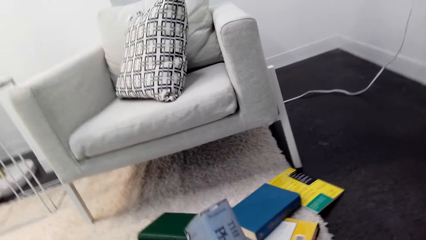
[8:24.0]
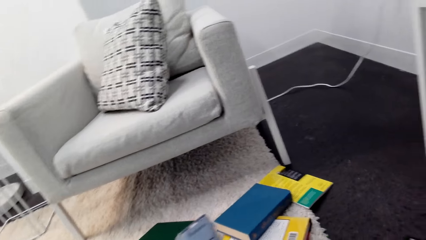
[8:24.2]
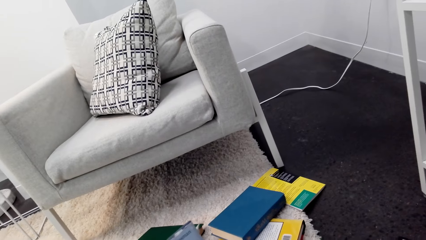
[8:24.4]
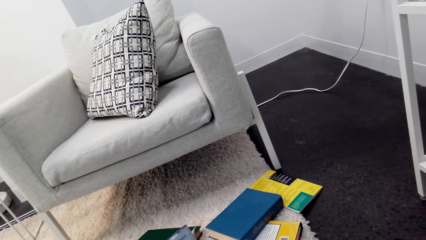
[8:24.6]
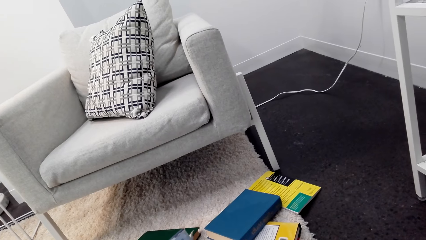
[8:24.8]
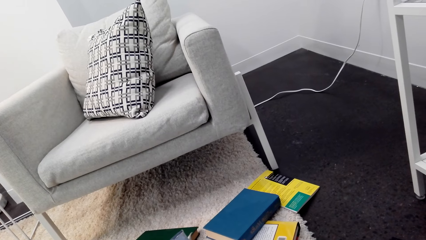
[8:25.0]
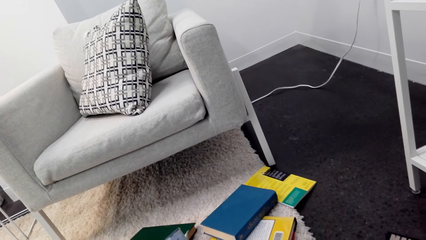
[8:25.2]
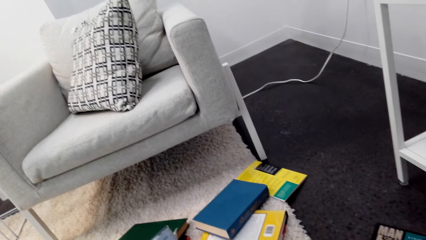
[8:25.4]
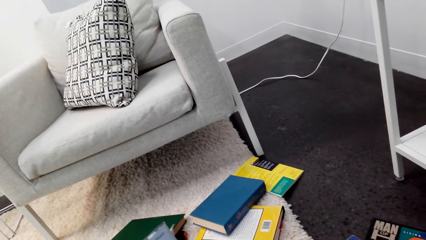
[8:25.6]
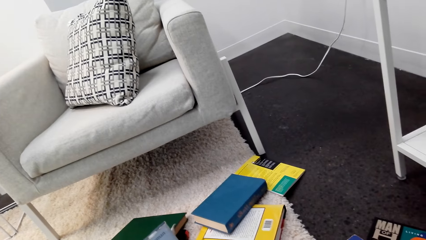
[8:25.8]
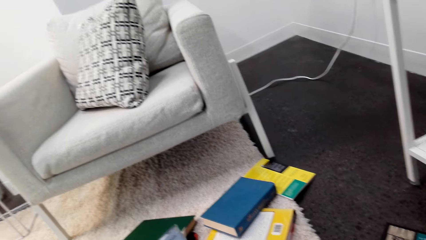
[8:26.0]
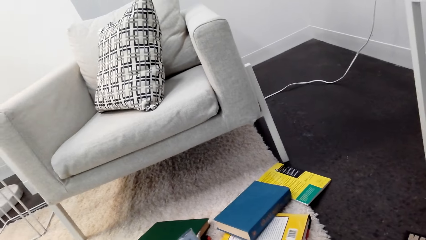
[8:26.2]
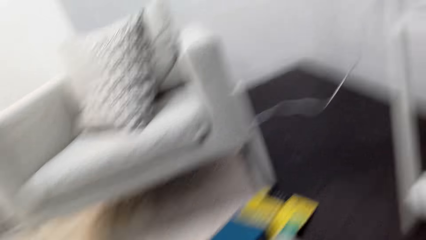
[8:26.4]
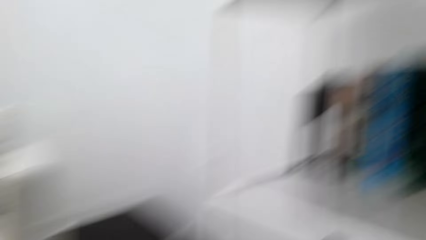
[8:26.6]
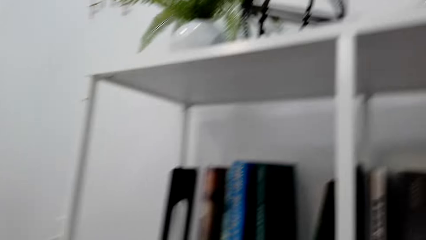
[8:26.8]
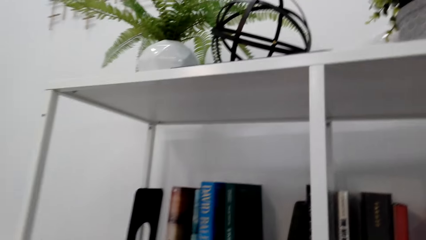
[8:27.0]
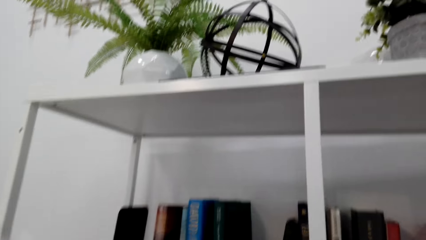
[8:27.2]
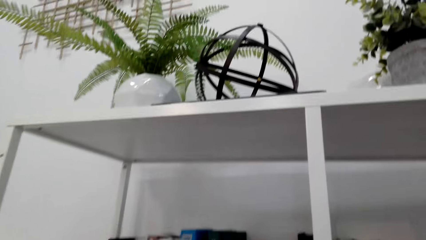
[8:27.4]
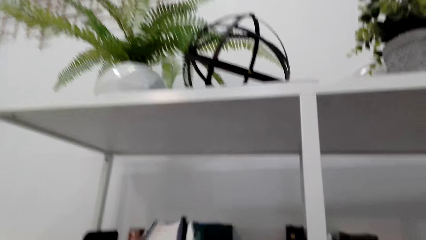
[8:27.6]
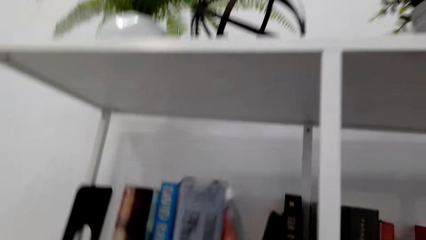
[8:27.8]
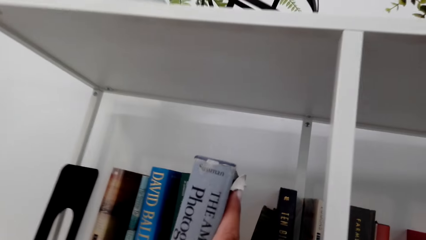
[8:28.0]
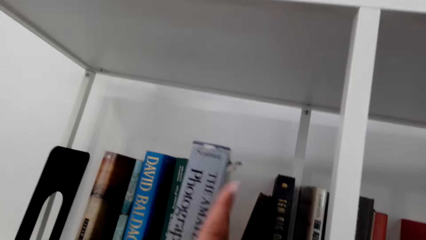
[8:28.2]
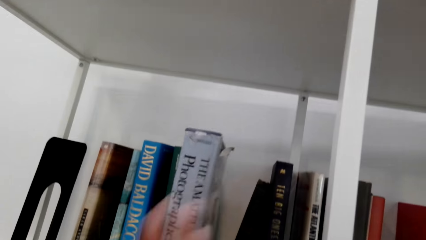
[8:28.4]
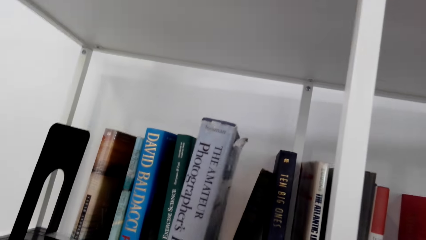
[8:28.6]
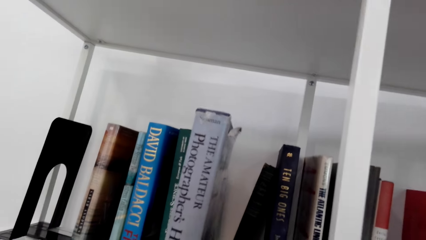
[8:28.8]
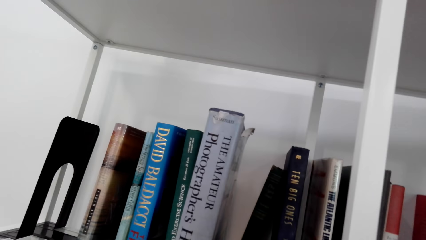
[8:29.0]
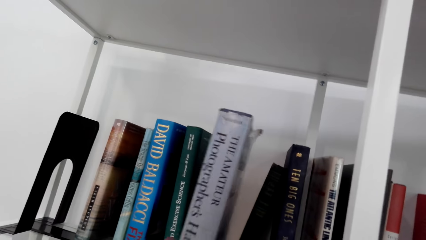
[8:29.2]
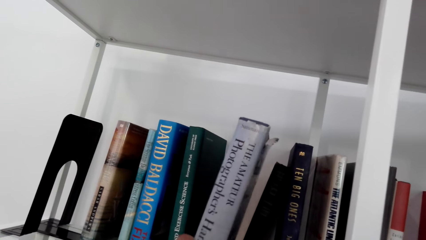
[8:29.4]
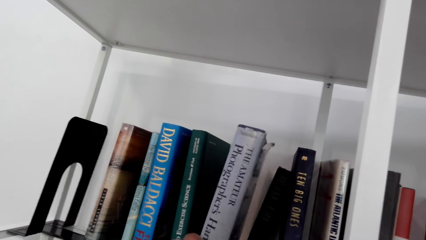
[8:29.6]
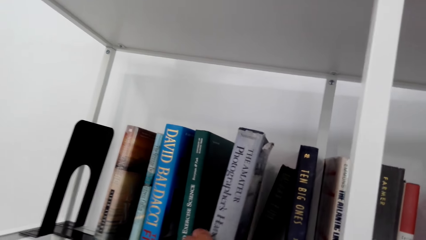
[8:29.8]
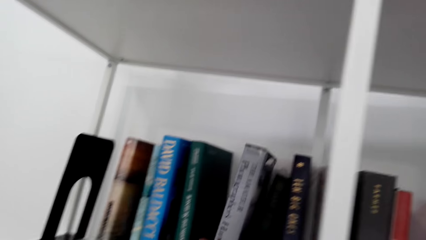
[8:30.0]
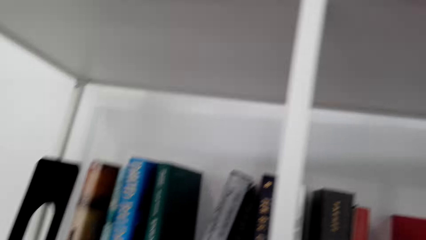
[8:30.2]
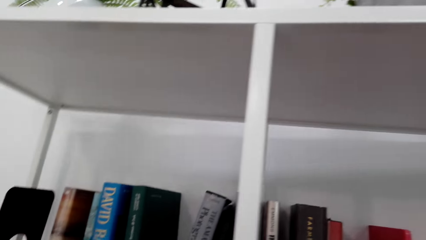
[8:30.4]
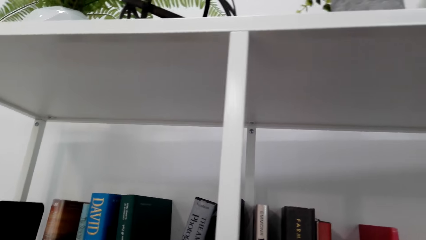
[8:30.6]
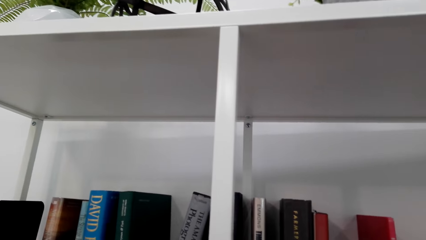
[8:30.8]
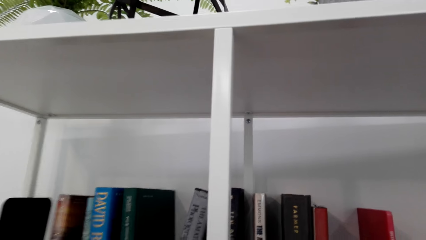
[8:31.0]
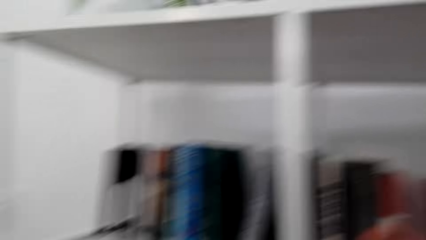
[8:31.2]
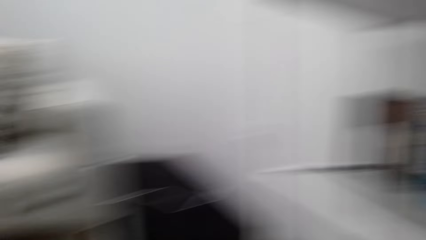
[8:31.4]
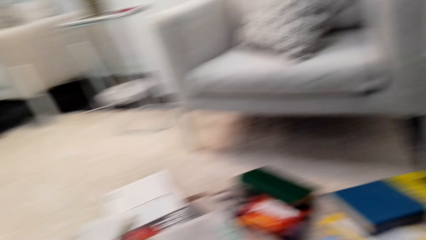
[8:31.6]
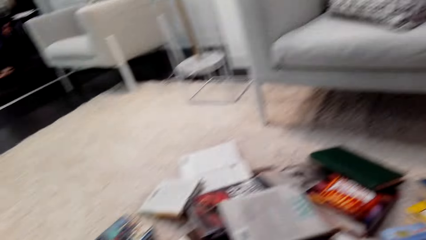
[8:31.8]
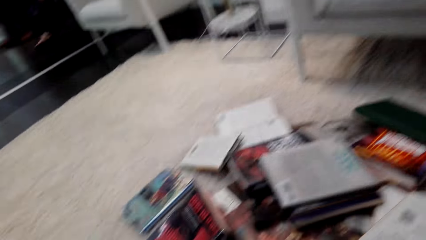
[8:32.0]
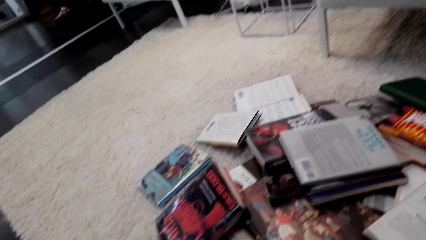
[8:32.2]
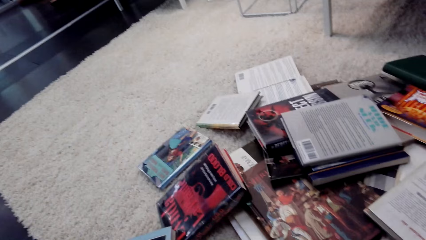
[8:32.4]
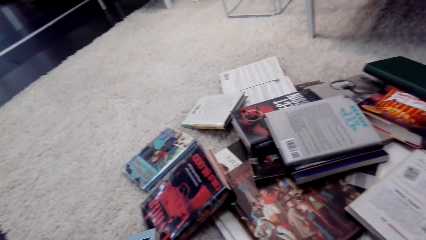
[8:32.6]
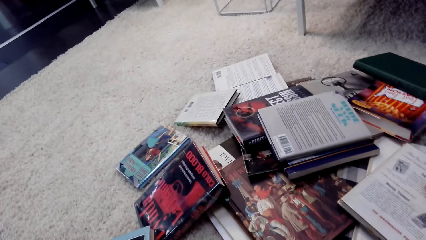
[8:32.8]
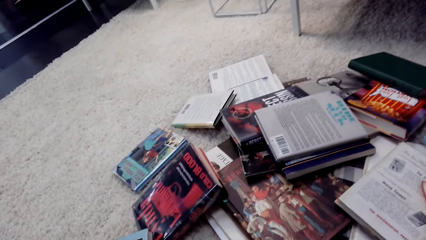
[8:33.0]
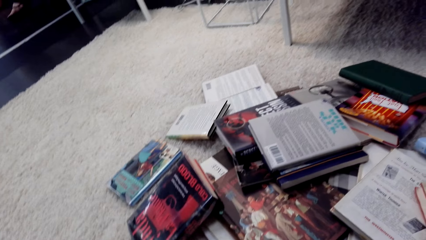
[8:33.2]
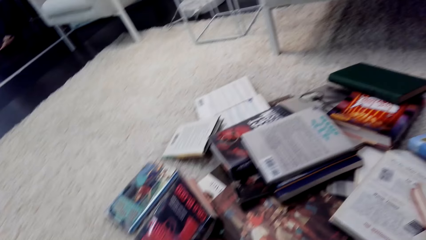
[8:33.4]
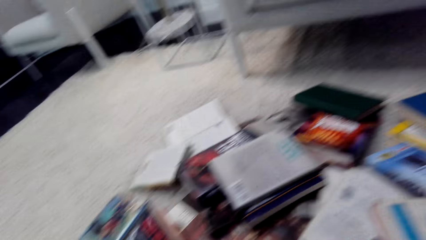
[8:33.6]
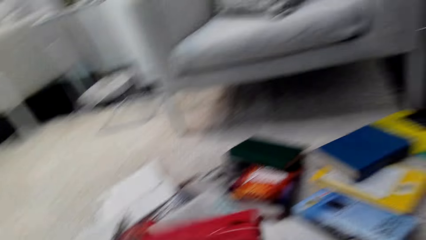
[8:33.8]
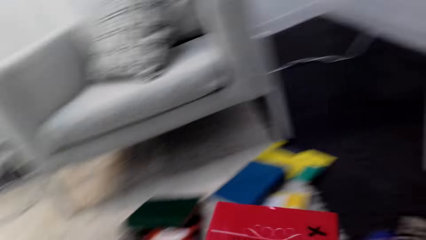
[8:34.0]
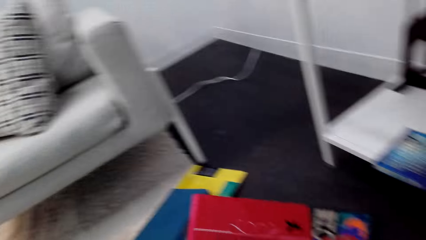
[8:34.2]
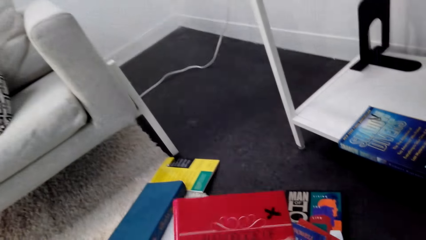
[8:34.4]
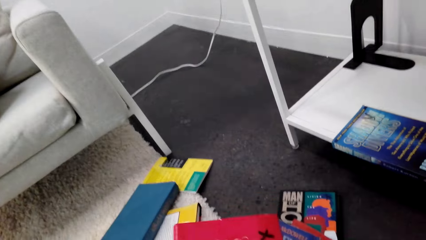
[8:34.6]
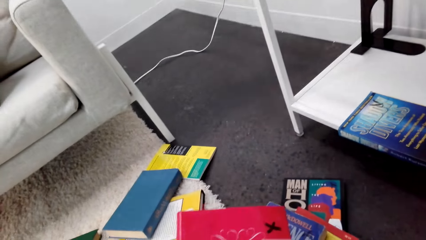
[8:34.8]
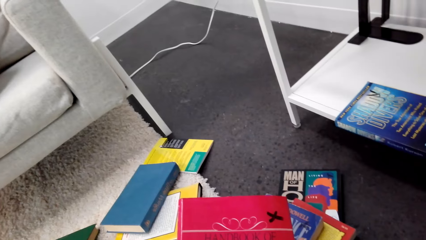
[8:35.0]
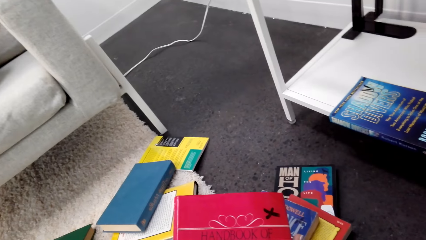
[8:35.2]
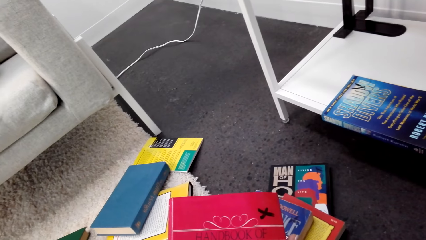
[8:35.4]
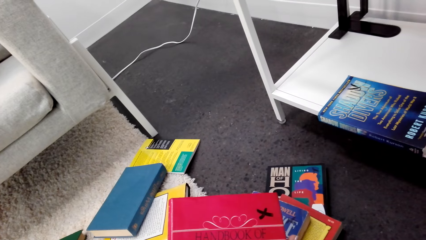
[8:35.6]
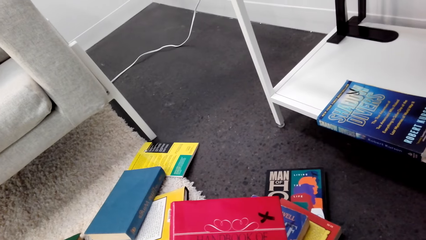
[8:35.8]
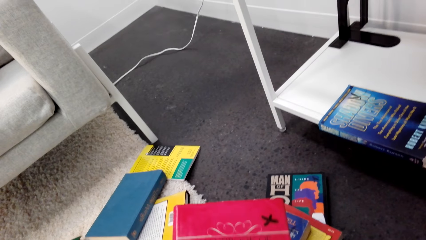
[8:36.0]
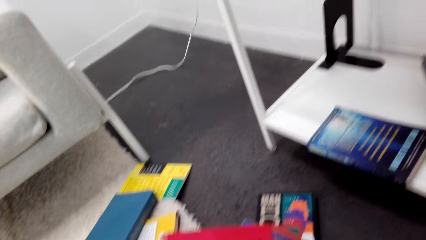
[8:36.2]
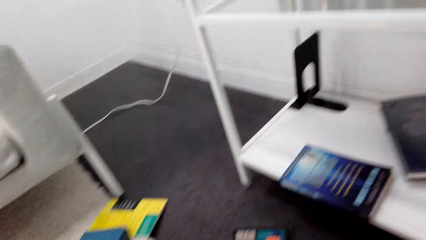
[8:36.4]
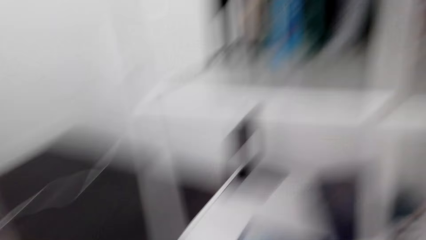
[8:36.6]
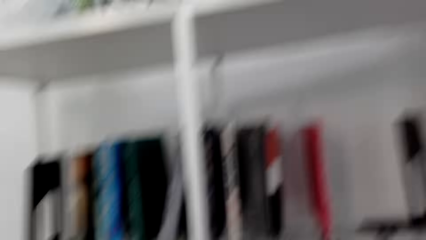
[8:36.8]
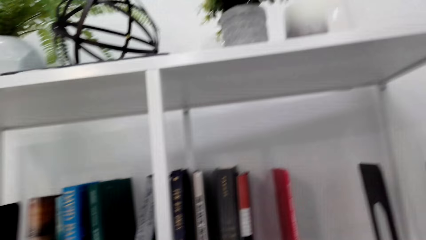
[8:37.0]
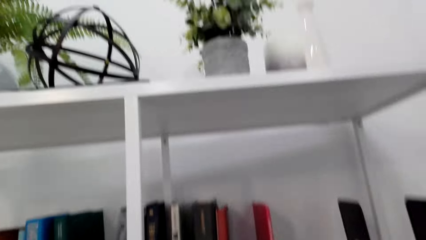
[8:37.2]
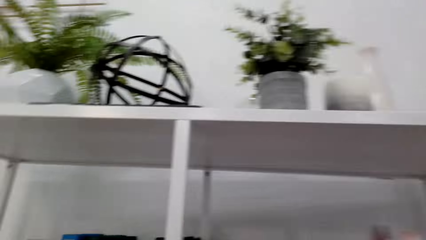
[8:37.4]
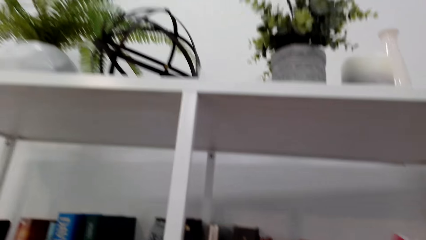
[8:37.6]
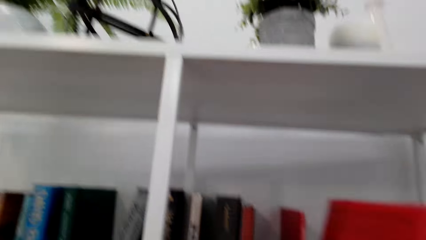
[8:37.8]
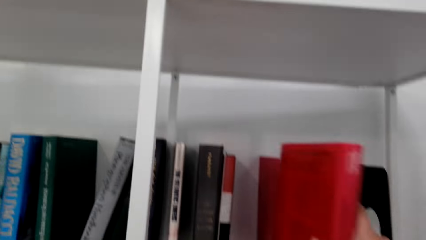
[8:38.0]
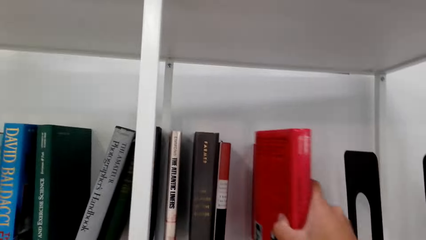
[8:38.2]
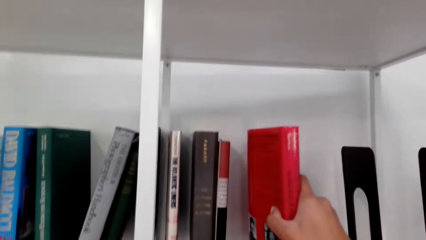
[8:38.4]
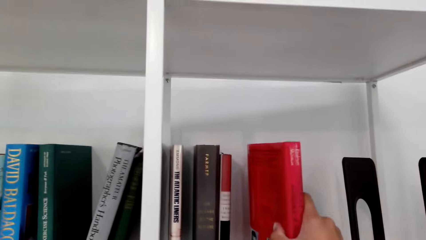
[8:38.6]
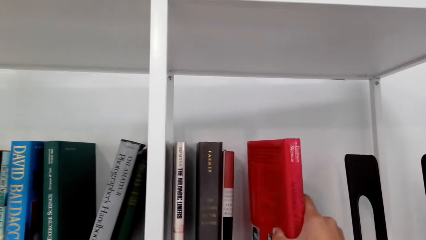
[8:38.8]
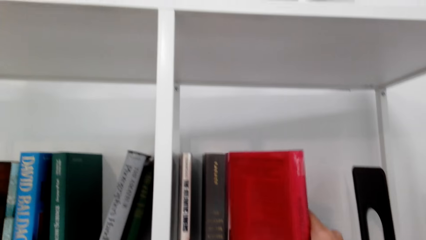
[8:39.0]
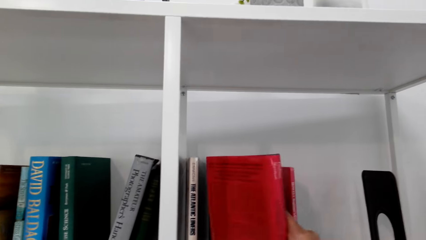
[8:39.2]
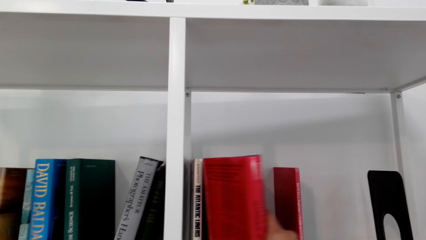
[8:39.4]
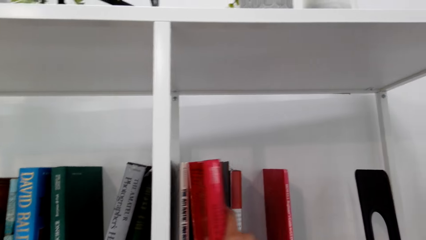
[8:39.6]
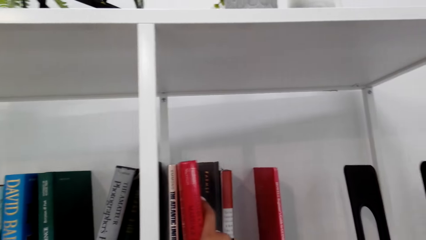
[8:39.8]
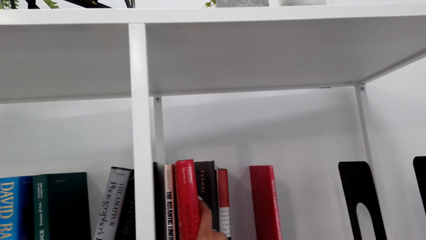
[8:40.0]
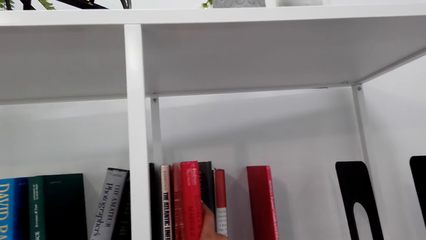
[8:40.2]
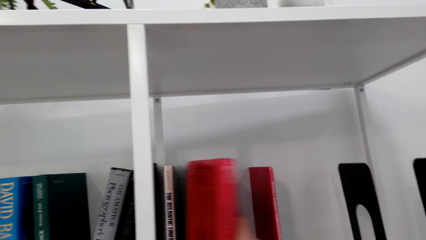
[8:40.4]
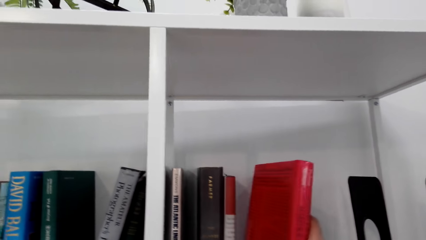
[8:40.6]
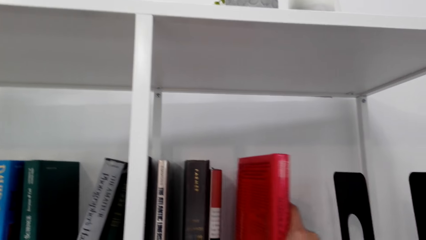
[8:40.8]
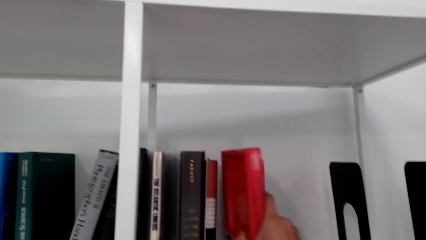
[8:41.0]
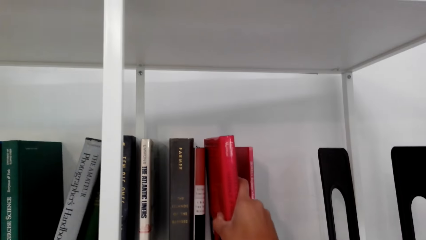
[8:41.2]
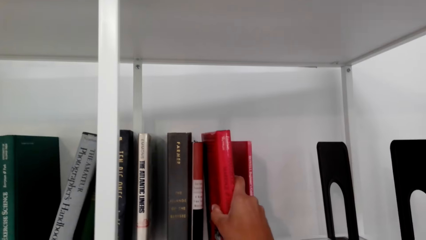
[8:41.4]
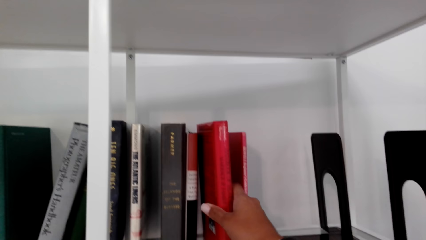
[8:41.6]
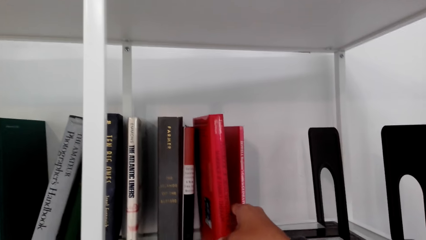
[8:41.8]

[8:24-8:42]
The camera wearer puts the book on the shelf. They turn around. They pick the book from the floor. They hold the book. They put the book on the shelf.
